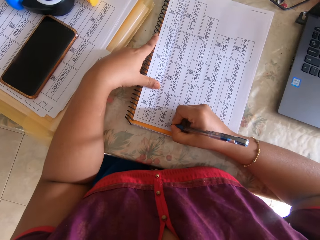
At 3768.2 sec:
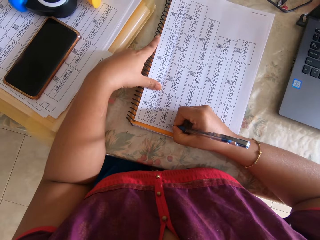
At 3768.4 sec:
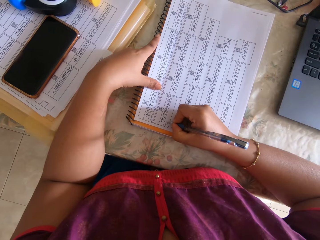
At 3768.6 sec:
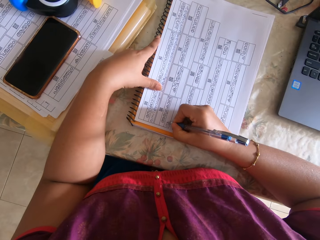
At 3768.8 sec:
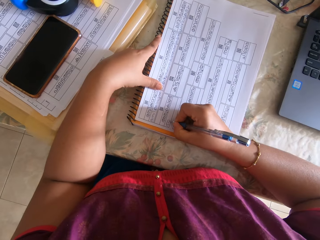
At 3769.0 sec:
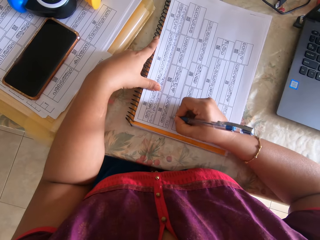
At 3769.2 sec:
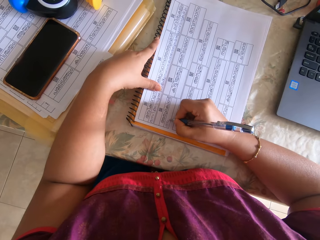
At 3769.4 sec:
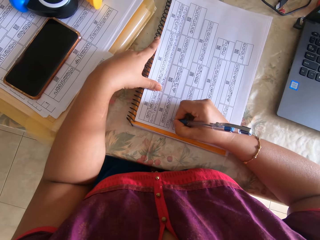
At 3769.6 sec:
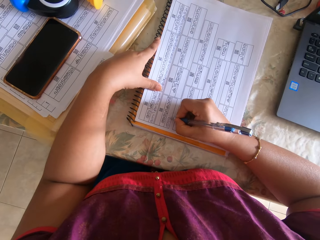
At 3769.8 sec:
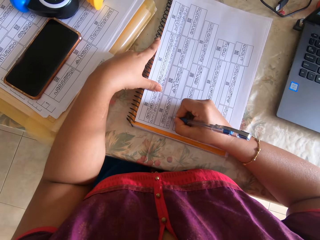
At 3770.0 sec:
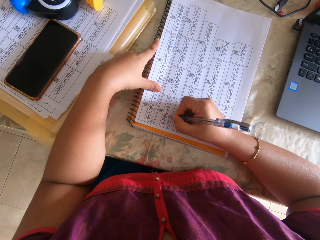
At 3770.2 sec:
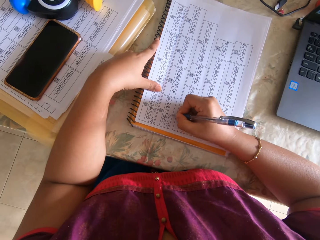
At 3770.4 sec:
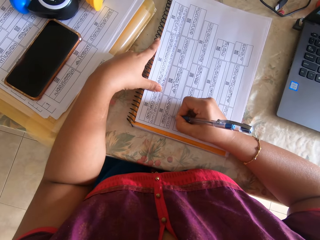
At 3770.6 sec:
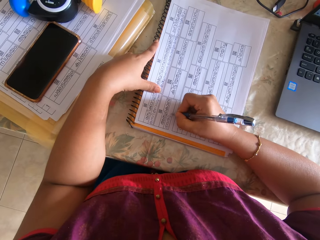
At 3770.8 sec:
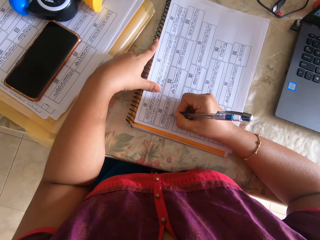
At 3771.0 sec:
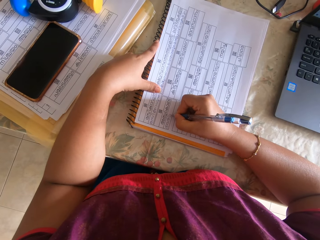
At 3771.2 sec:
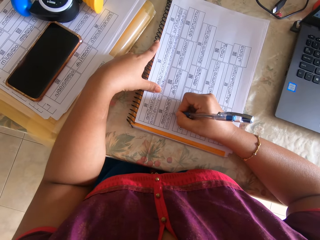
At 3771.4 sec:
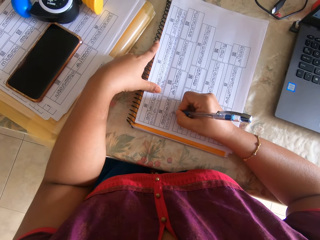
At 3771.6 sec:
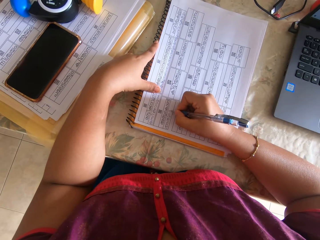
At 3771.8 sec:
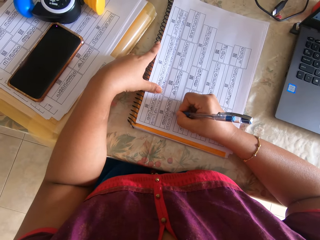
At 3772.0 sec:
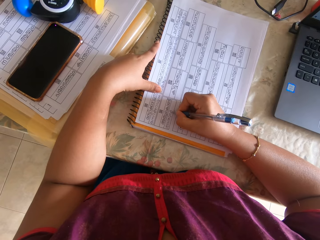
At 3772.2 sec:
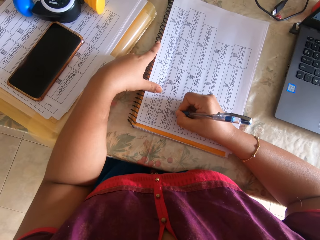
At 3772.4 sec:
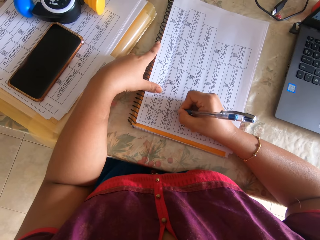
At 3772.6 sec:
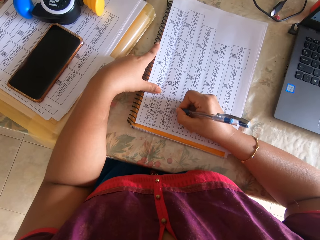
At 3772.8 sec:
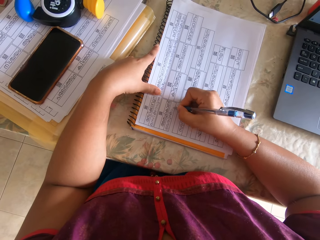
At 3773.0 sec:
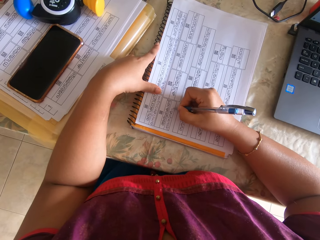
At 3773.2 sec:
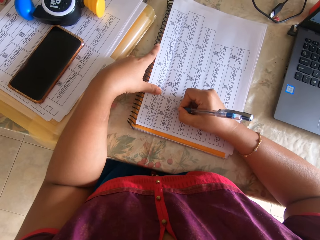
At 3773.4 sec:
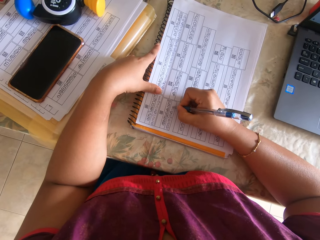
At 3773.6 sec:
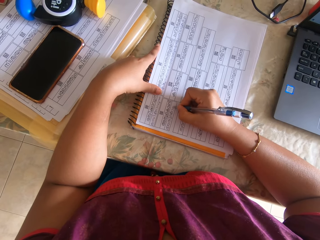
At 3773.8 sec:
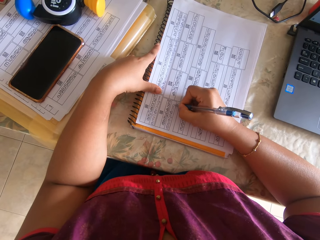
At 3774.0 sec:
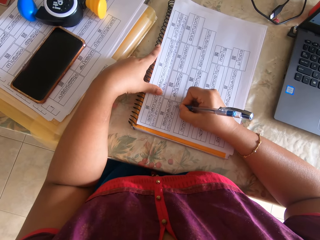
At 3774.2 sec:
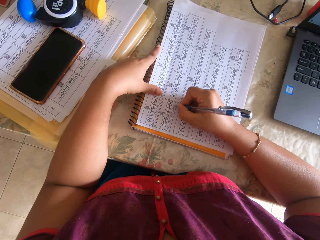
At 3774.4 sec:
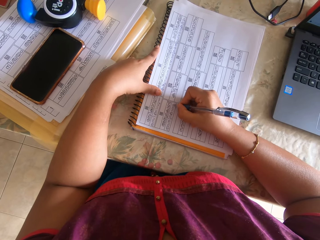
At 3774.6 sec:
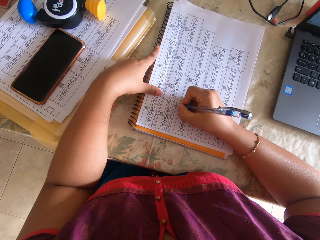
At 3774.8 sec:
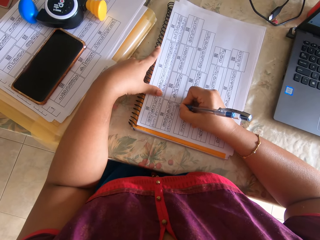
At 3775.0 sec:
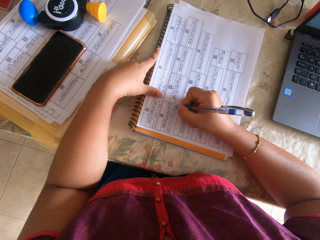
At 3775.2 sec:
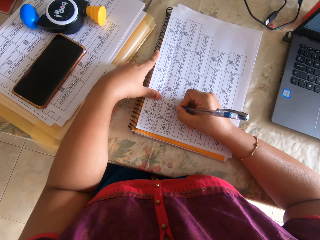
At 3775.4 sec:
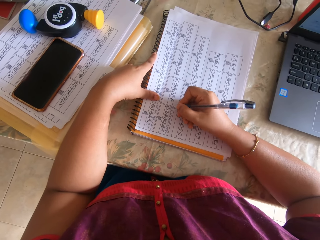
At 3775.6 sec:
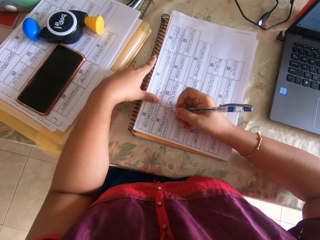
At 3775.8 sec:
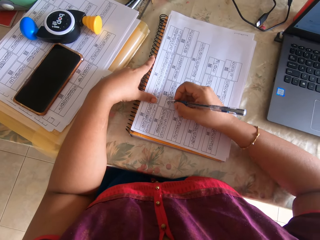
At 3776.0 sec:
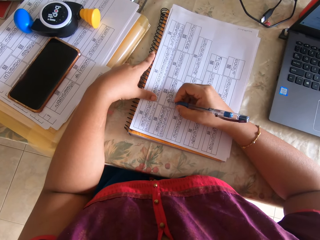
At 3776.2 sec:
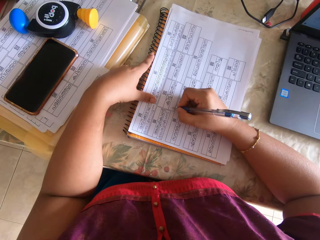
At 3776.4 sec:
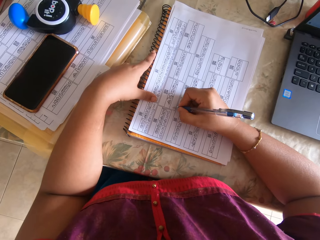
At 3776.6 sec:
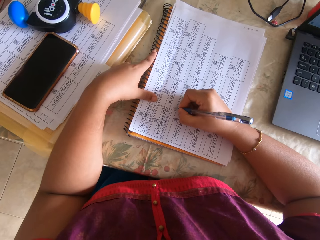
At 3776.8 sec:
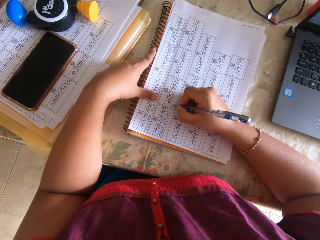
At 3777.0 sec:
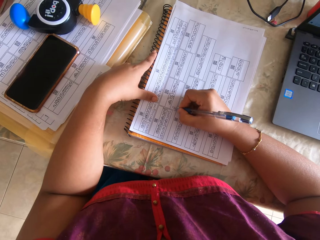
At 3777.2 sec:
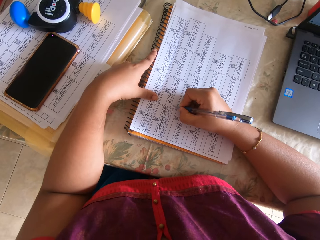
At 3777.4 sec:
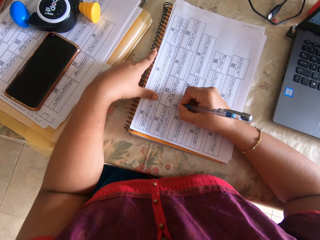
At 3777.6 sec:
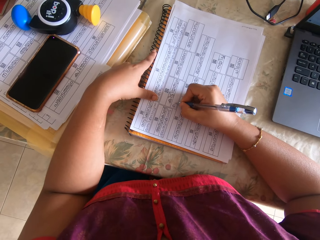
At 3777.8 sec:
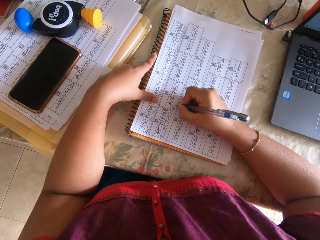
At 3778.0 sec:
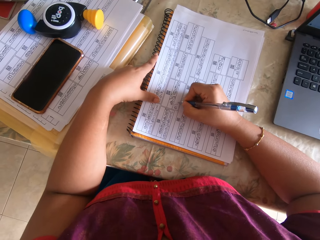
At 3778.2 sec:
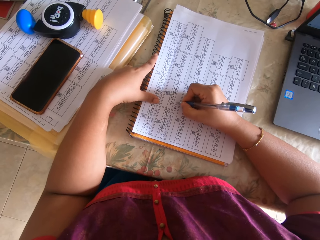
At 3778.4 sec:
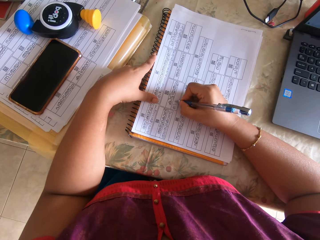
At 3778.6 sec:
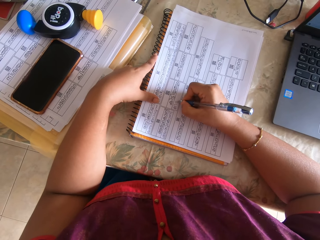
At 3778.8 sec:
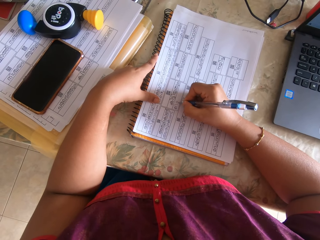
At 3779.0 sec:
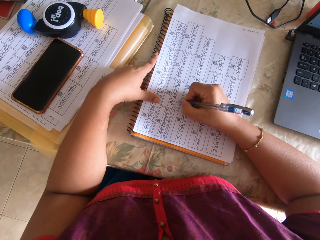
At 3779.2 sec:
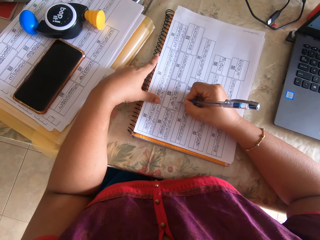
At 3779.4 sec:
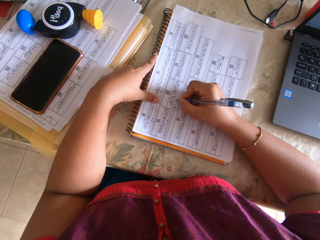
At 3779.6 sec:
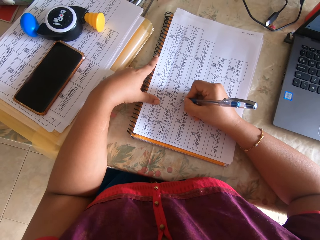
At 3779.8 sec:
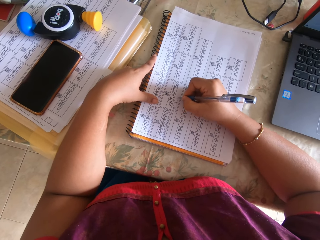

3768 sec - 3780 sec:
The camera wearer writes on the paper with the pen in her right hand.

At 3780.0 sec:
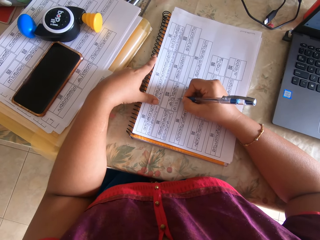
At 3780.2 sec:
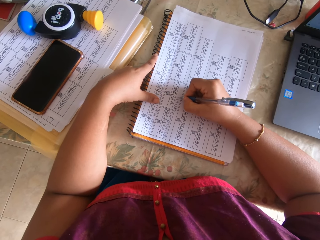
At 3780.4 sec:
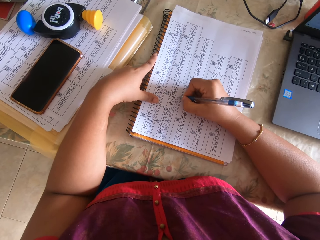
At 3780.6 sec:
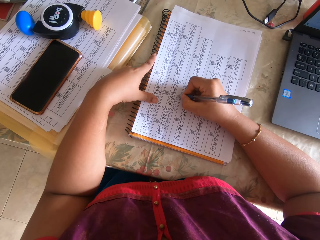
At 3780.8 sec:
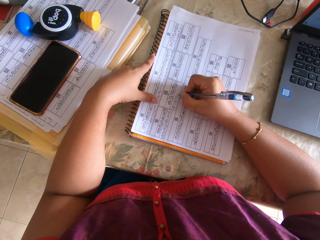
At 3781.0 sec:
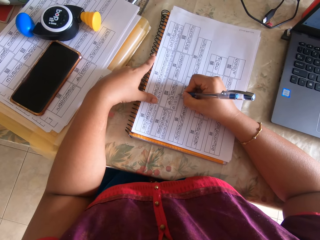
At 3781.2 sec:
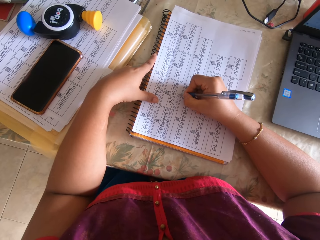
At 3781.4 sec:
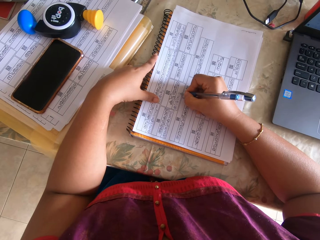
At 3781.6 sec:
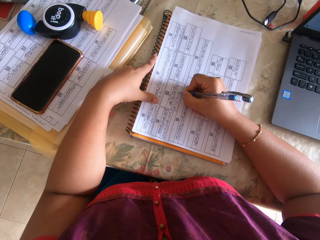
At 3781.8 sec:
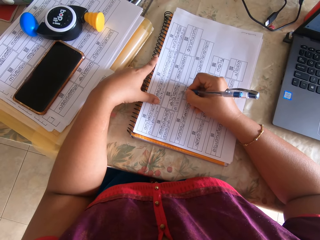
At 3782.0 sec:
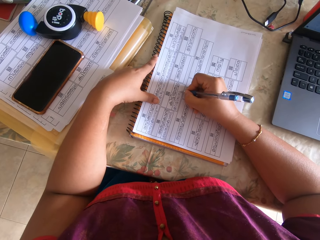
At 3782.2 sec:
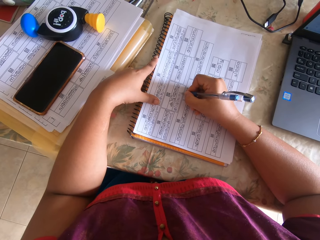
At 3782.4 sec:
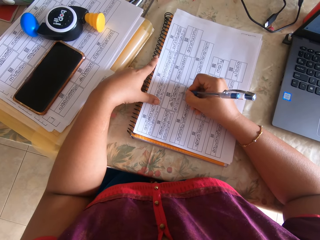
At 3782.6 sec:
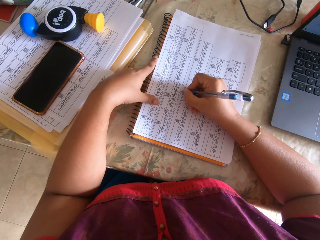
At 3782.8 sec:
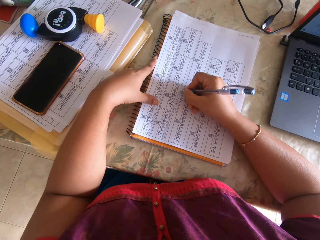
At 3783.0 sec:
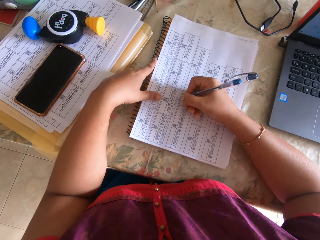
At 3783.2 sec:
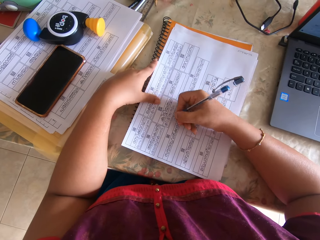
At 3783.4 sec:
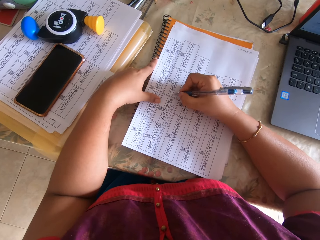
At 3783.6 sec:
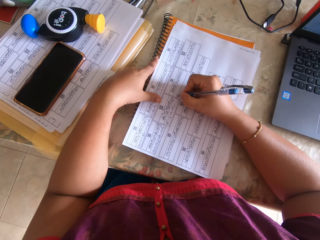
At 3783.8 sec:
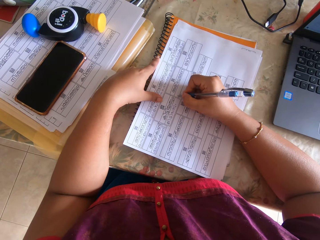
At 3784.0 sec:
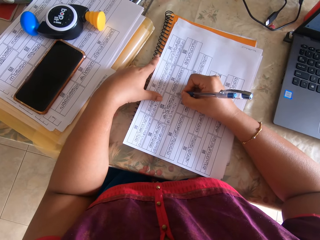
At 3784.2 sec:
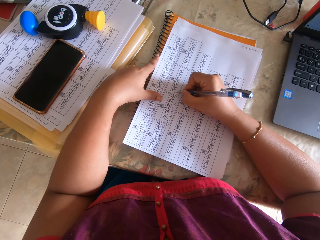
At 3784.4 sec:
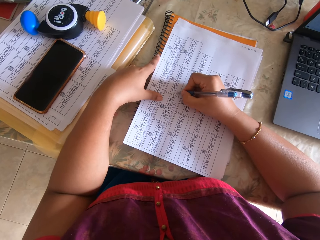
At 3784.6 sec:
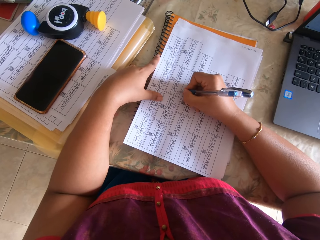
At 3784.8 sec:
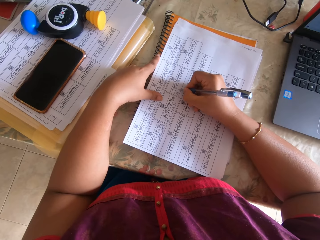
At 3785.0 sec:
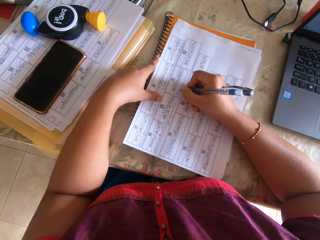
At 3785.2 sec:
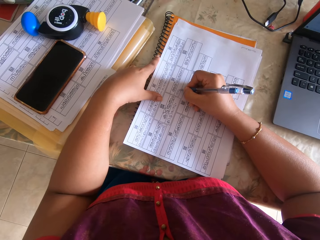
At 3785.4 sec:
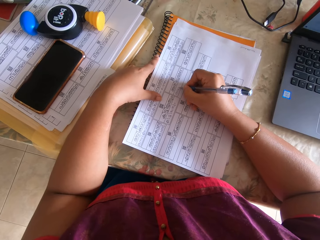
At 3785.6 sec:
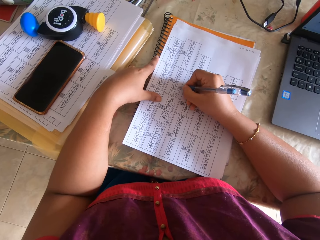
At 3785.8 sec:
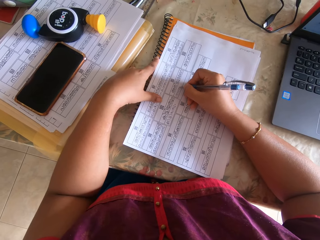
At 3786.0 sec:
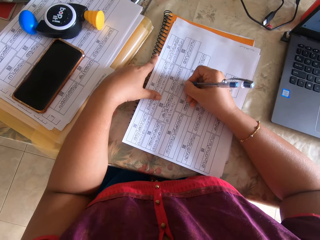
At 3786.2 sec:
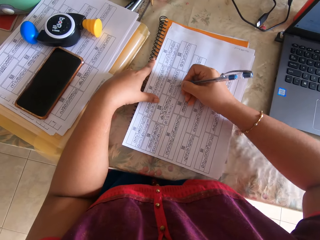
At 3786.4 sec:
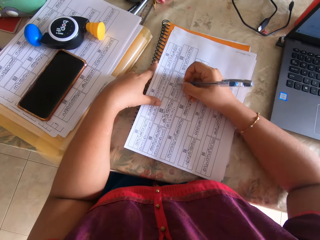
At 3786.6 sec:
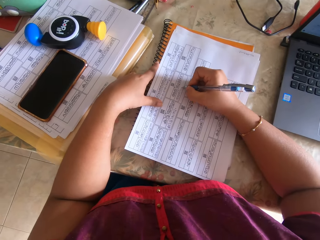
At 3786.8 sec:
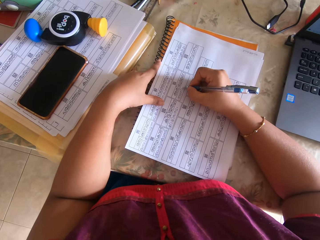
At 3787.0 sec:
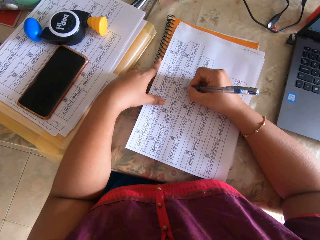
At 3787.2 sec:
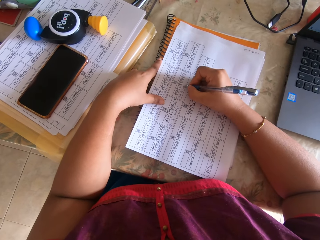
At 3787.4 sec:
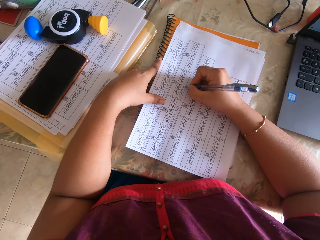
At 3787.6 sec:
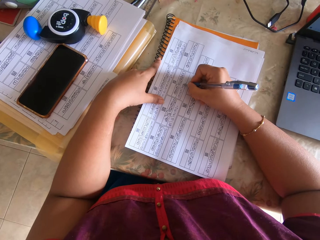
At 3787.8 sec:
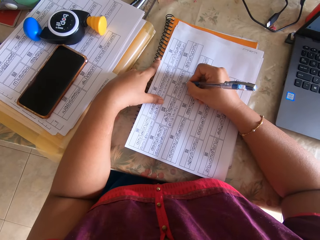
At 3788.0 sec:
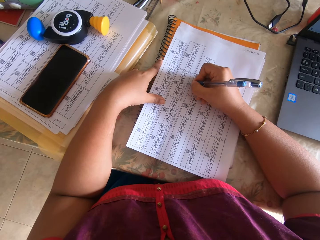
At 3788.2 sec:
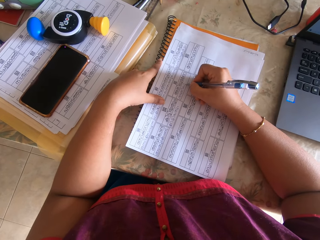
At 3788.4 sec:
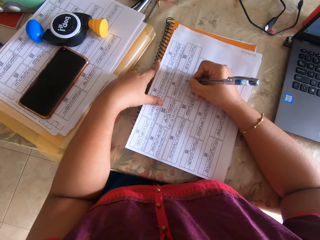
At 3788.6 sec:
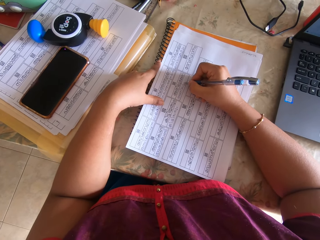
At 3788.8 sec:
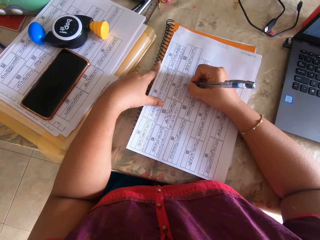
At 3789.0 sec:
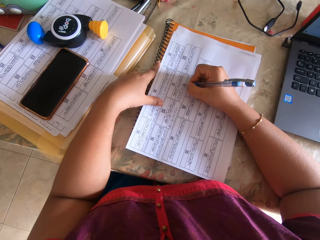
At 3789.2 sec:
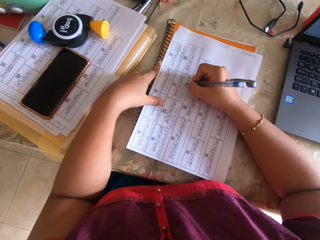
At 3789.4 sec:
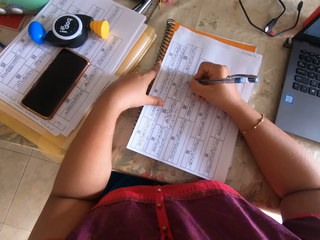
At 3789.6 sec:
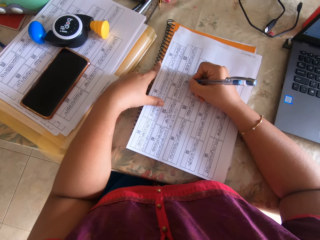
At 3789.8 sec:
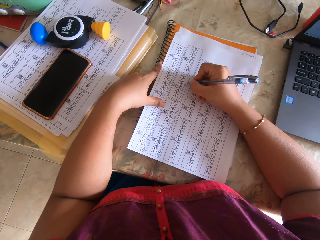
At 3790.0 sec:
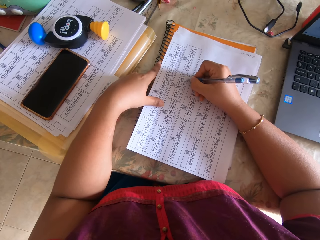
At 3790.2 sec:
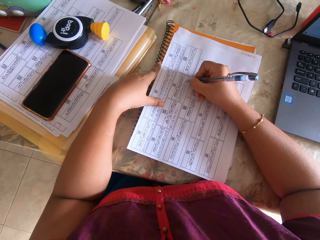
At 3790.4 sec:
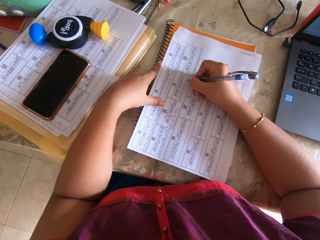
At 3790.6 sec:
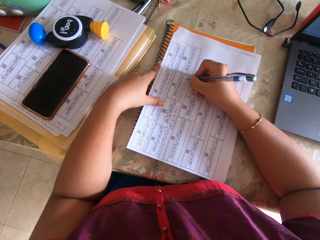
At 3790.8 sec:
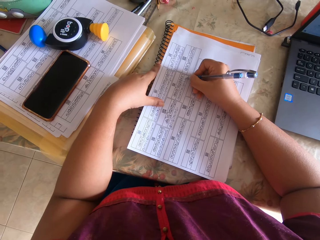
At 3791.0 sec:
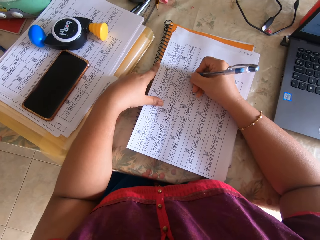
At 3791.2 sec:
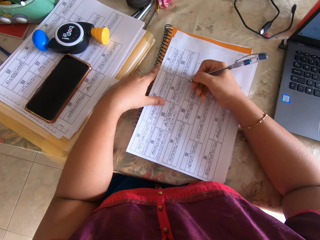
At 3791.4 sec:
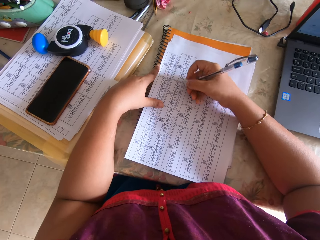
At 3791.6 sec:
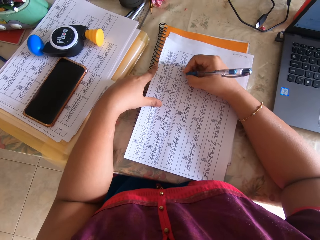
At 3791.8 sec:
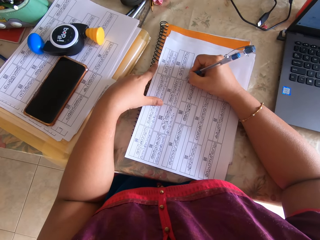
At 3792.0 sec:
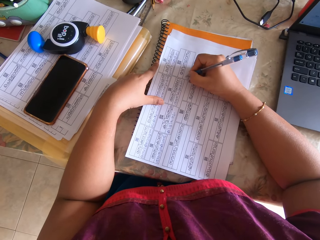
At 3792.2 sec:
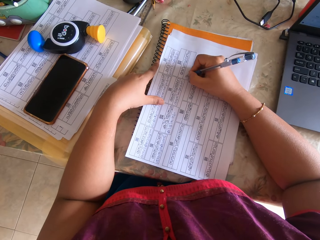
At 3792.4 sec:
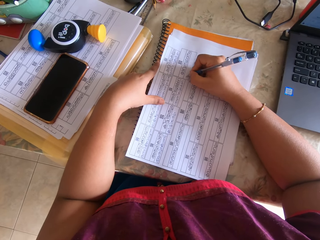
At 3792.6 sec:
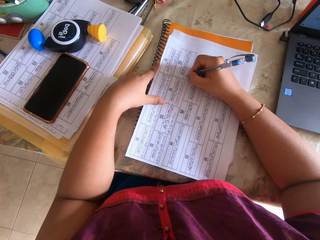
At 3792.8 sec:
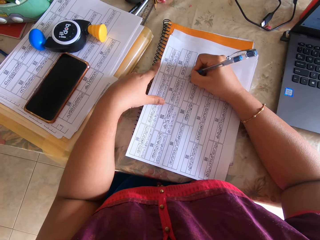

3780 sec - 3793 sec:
The camera wearer stops writing. He writes on a paper with a pen. He adjusts his right hand. He writes on the paper with the pen. He stops writing. He writes on the paper with the pen.
